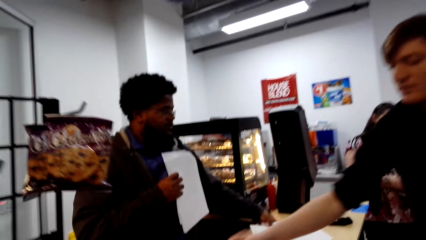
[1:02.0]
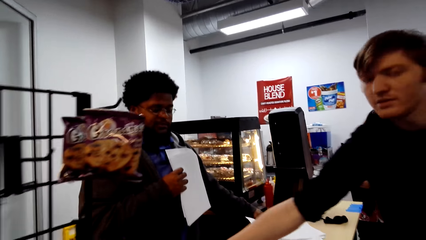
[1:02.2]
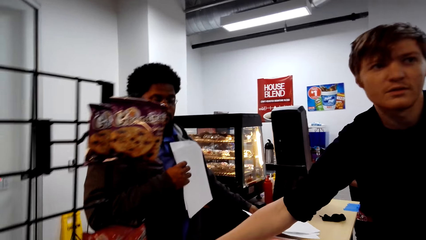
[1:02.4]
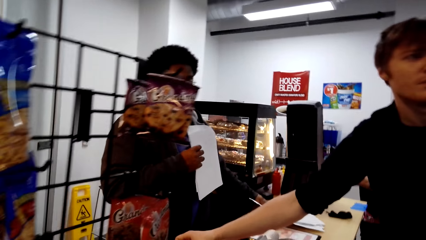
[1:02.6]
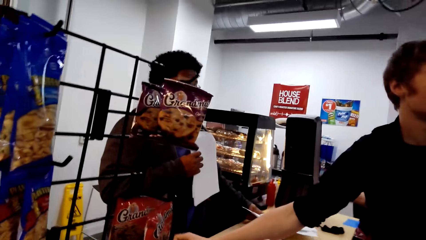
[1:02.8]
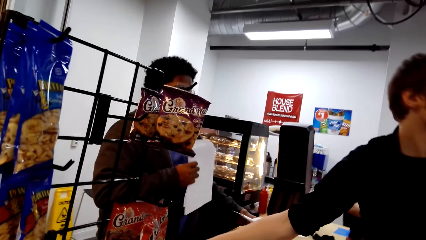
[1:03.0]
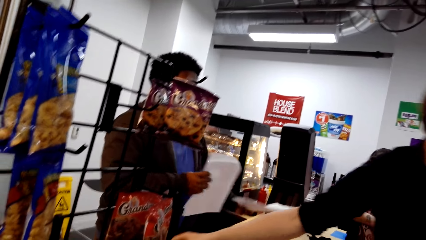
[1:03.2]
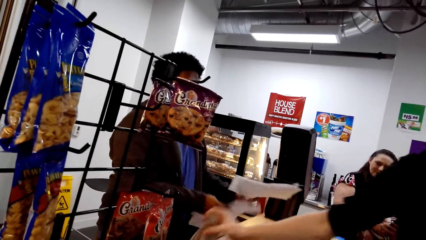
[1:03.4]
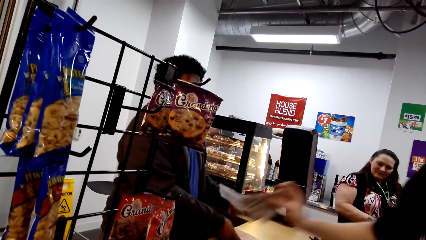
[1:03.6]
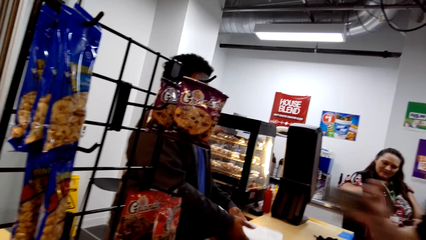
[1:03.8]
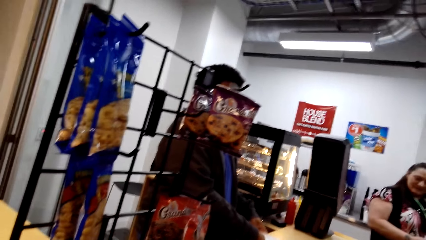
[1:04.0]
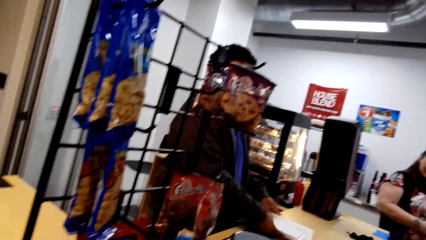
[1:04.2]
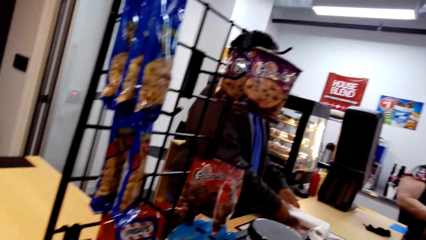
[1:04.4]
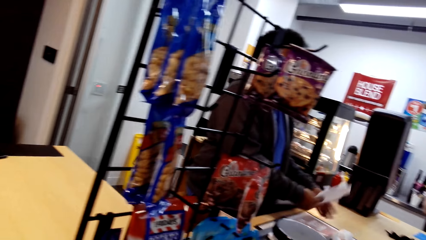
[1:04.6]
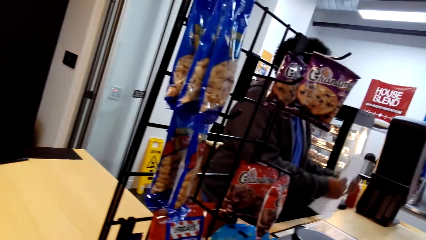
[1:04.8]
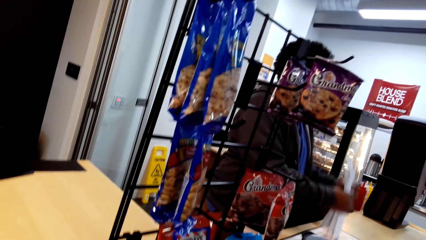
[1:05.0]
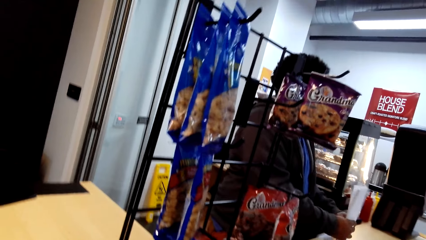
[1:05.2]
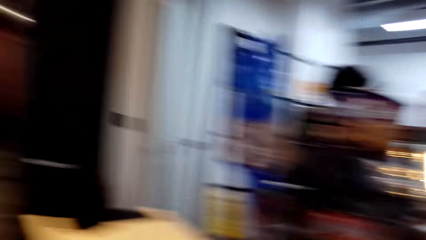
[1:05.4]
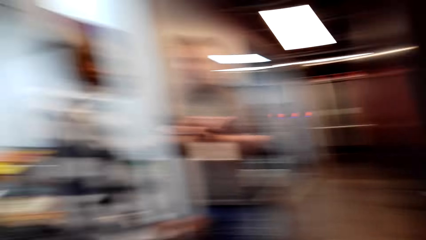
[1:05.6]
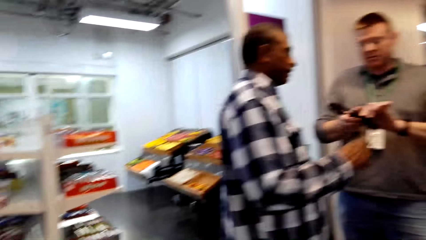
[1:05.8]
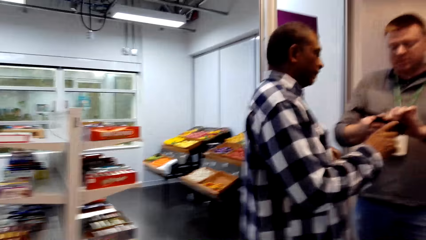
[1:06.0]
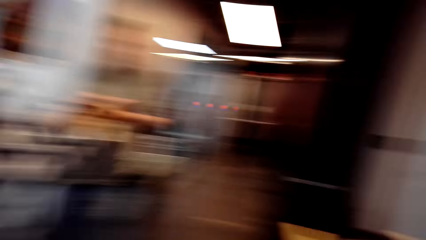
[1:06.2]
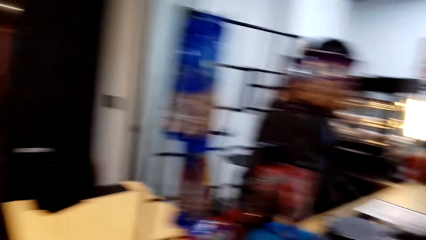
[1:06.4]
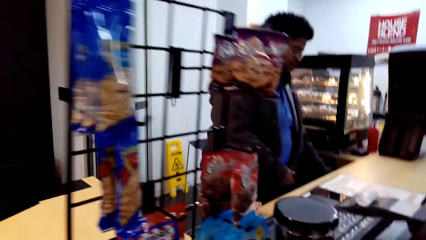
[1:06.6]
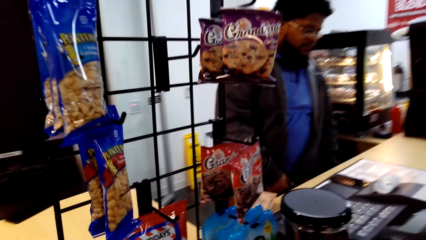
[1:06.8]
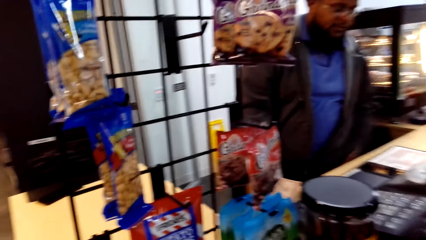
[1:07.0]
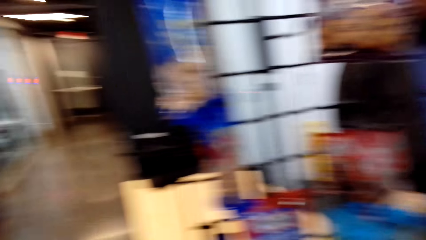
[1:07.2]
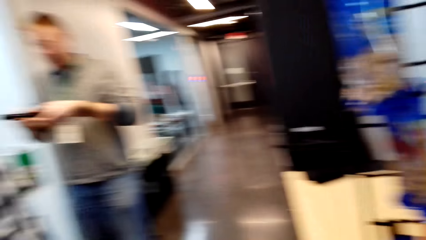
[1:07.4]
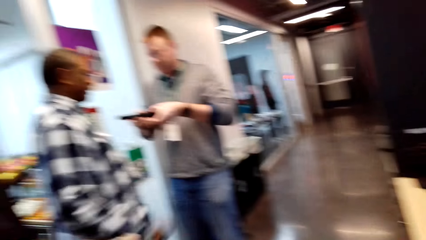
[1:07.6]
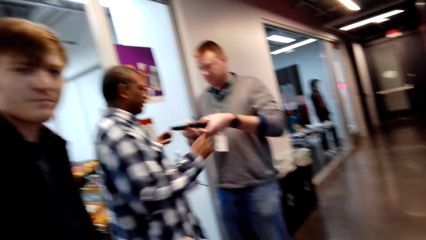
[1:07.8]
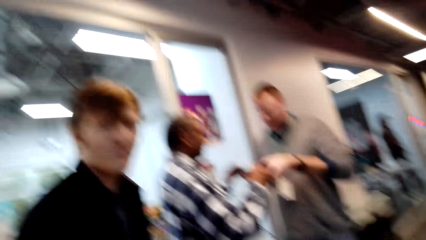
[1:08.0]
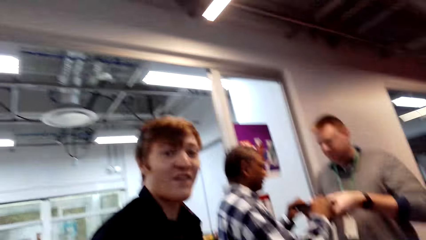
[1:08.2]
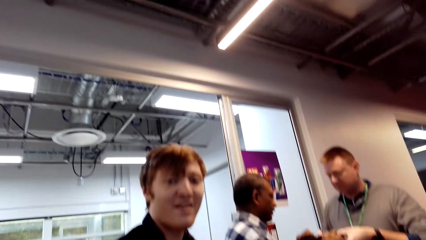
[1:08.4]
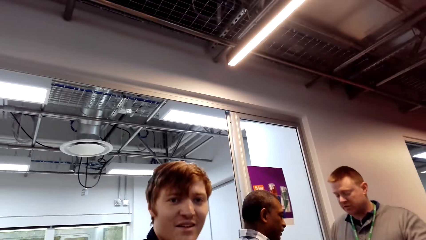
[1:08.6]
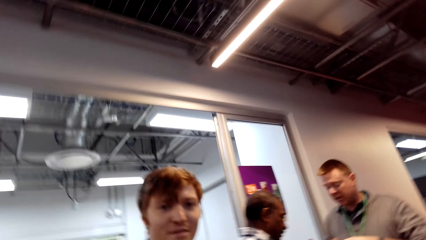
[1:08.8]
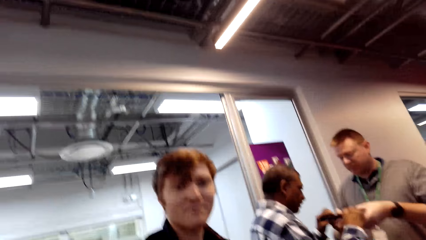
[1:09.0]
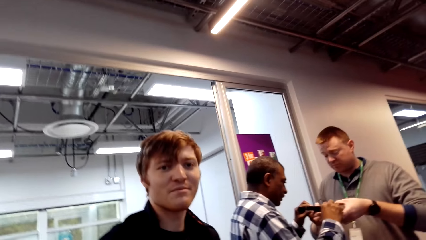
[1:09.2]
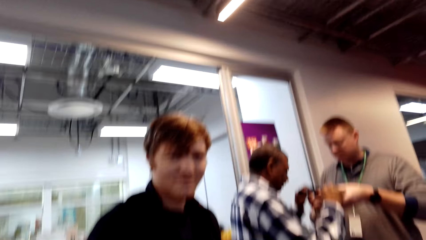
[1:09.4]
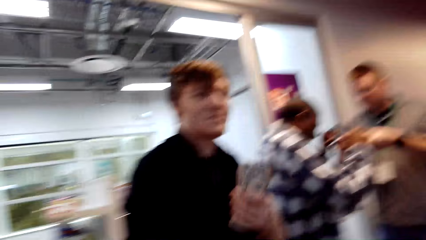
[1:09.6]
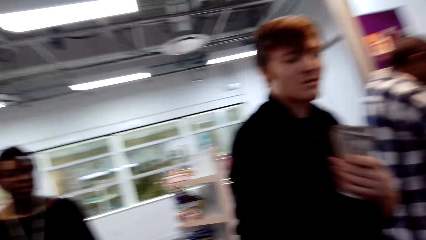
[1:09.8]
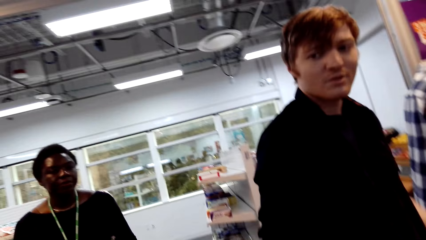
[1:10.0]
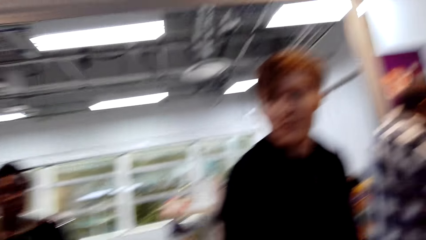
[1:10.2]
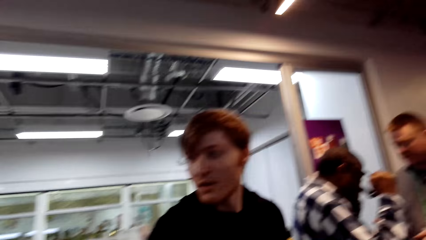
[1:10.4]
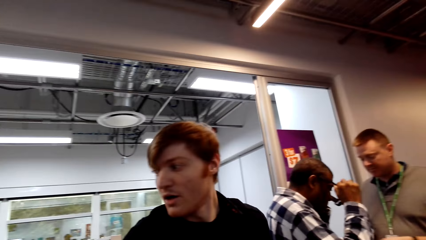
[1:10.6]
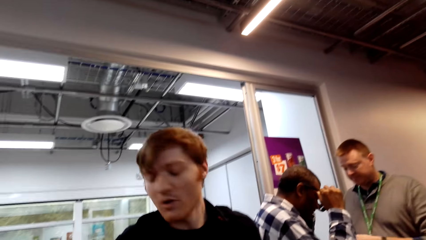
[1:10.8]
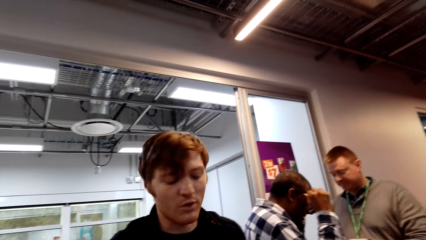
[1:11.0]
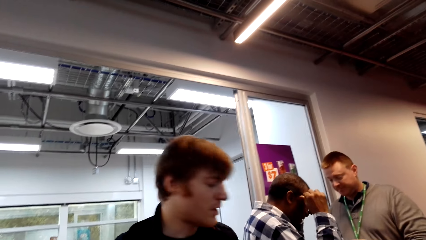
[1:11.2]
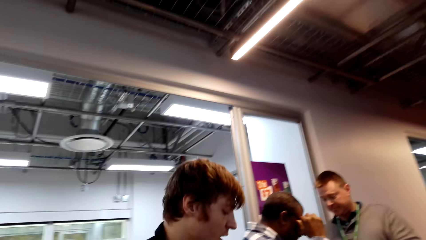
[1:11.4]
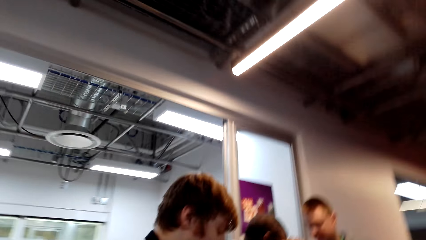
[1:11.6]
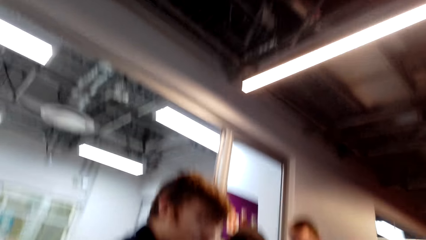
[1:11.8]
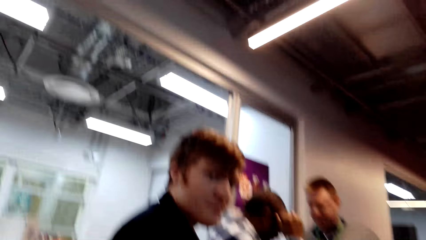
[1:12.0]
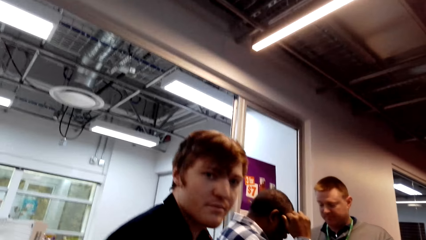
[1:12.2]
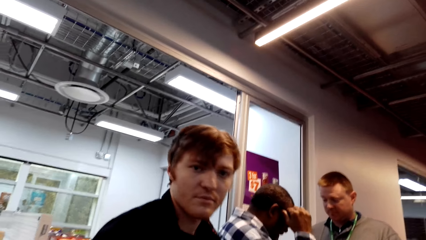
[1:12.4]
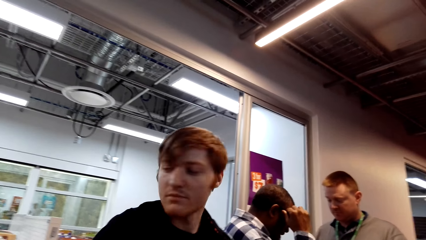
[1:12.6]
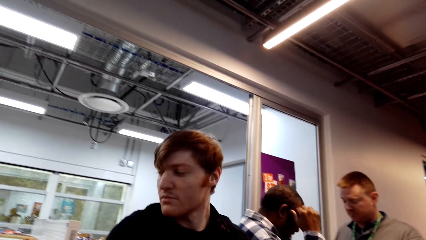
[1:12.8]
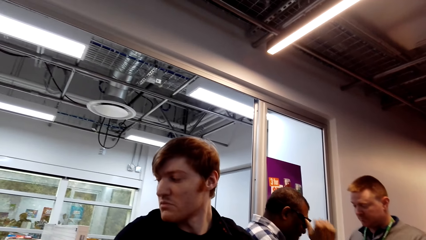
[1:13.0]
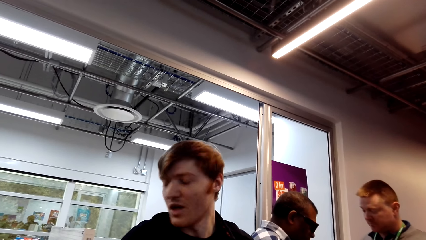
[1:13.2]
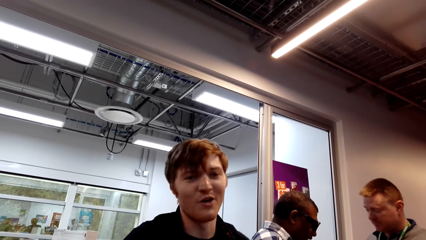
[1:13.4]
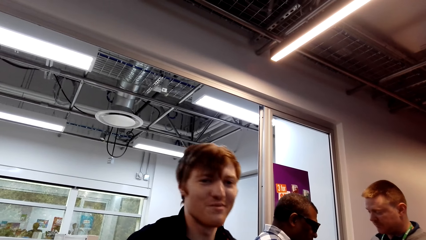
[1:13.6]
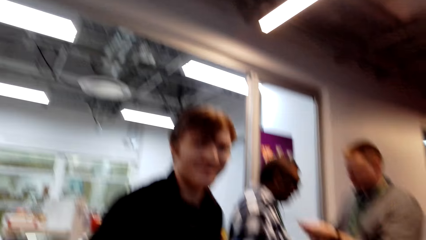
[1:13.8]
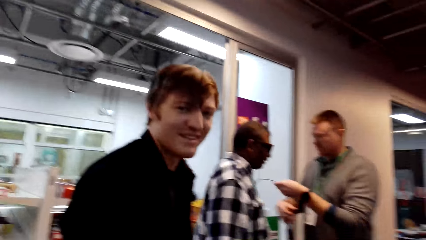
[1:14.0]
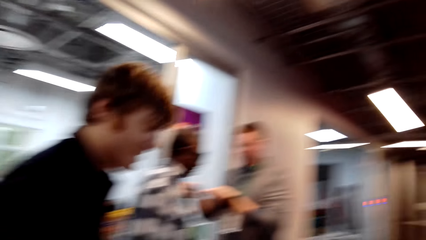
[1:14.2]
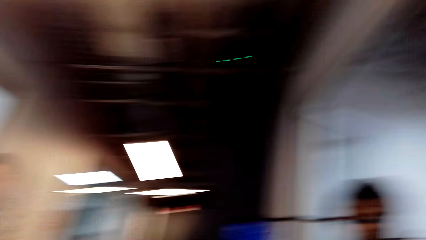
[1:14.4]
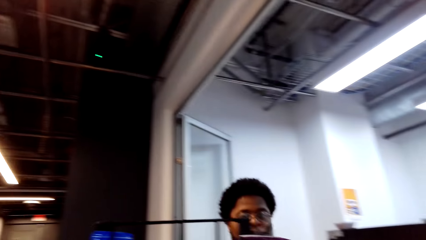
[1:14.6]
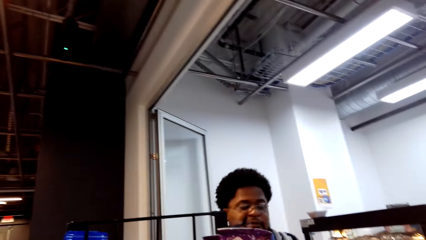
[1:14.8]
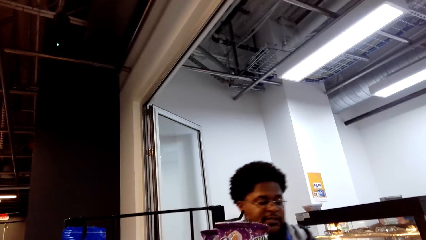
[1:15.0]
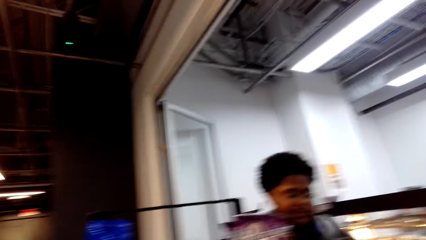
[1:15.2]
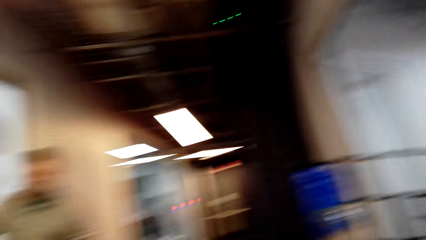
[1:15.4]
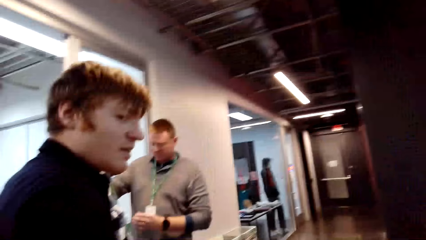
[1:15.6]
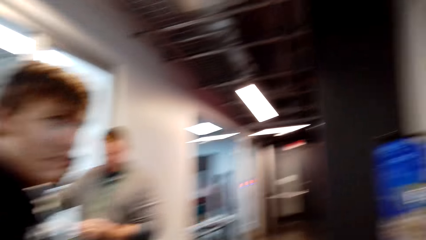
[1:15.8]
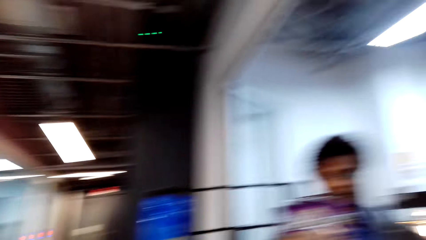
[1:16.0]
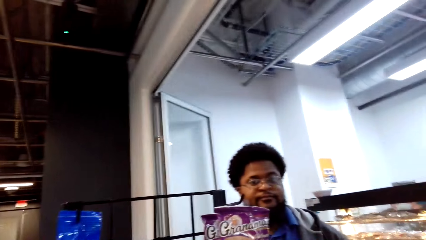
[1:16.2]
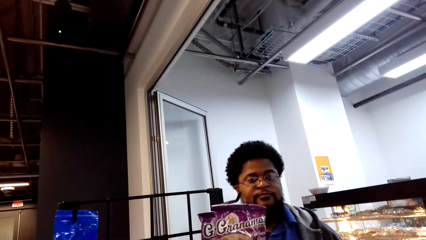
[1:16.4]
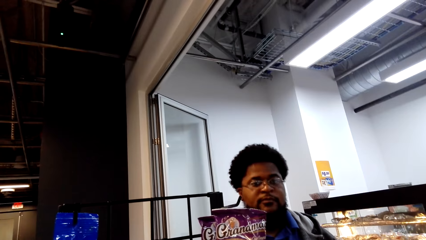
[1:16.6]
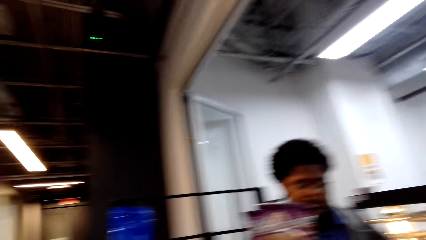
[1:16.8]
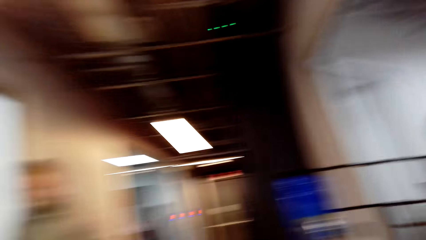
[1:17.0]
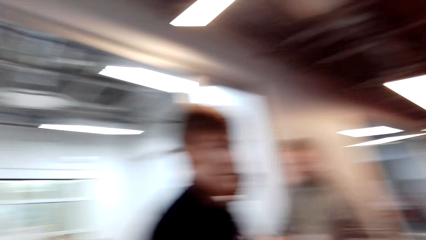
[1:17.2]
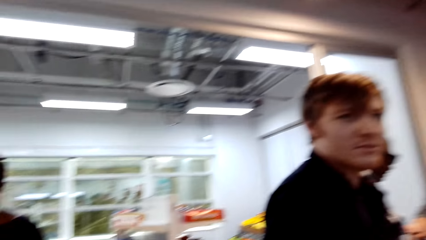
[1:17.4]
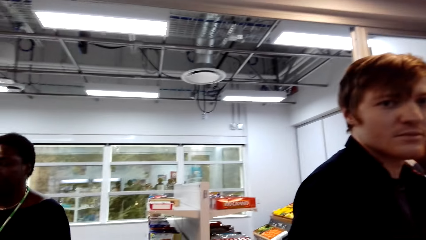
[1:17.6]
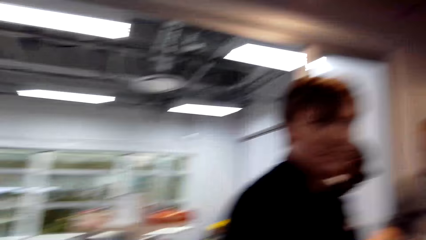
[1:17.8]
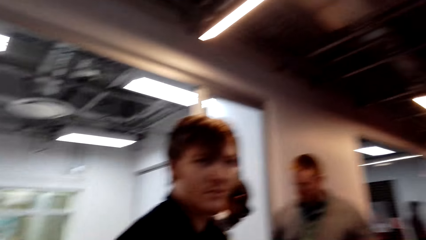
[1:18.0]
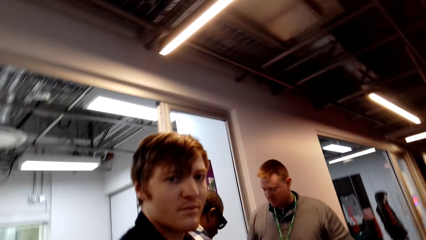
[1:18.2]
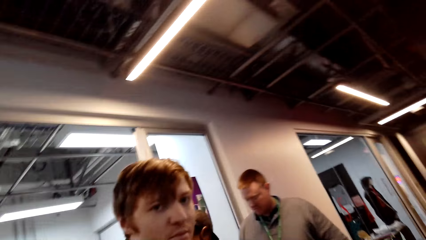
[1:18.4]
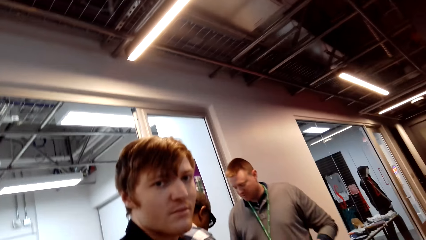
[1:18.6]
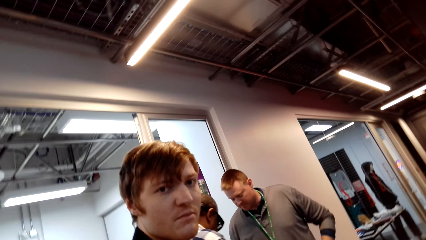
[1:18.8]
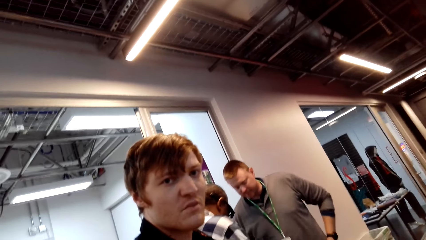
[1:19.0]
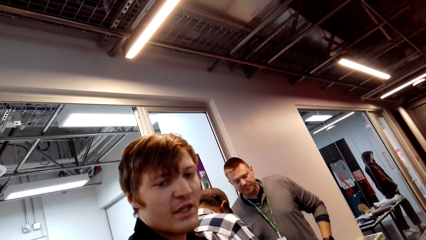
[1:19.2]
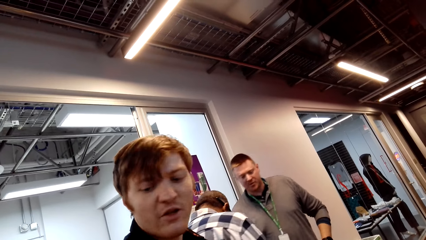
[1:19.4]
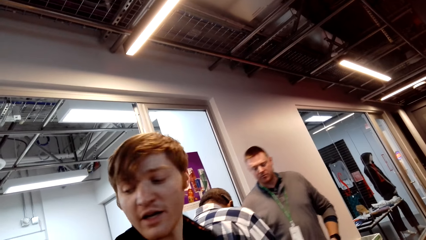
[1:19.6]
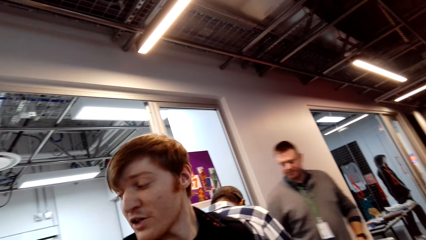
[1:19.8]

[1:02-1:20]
The camera wearer turns to the other side. They look around the supermarket. A man talks to the camera wearer. The camera wearer talks to the man. The man nods his head and gestures with his hand. Another man talks to the camera wearer. The camera wearer looks around.
